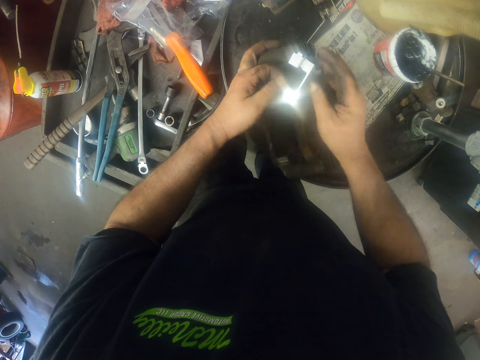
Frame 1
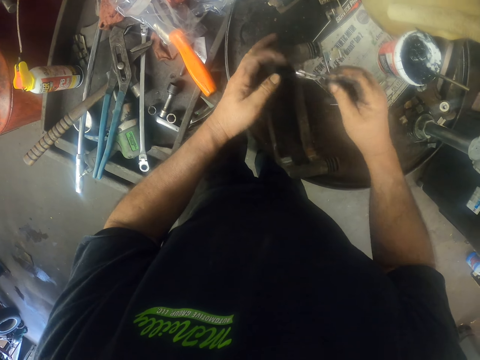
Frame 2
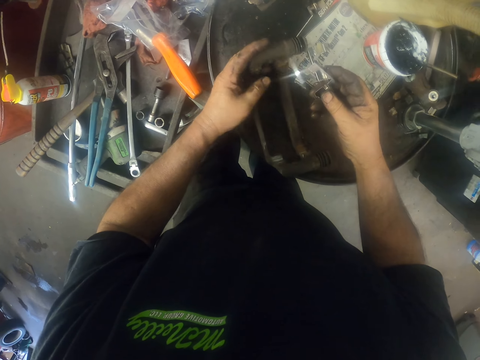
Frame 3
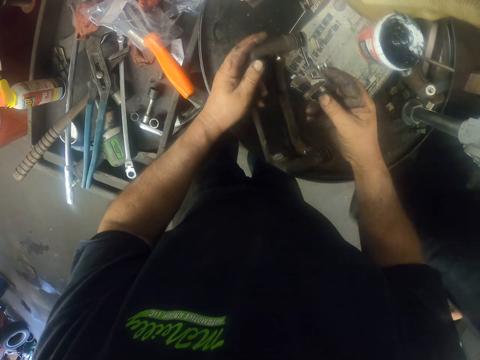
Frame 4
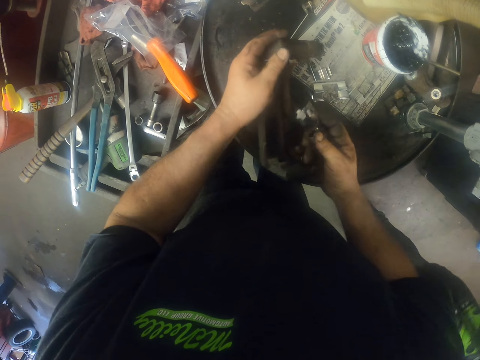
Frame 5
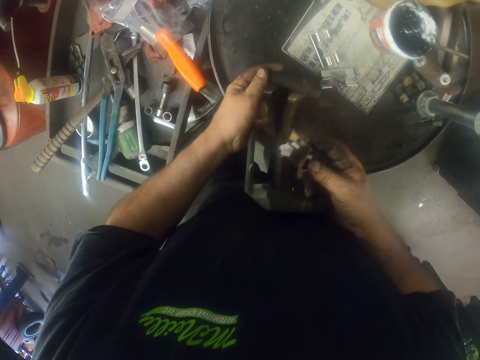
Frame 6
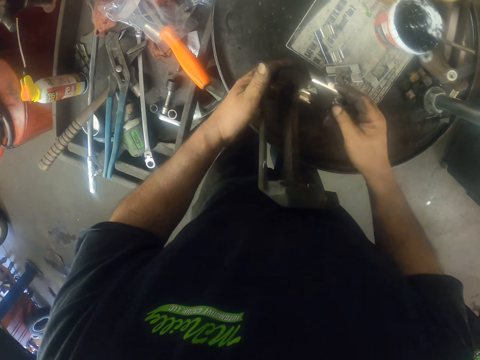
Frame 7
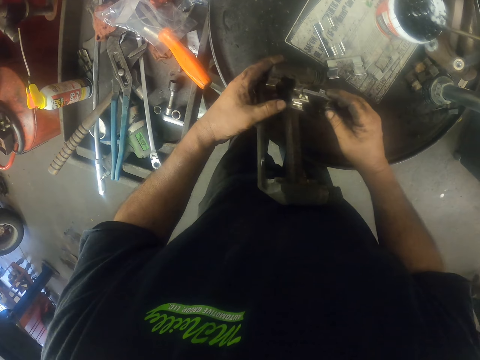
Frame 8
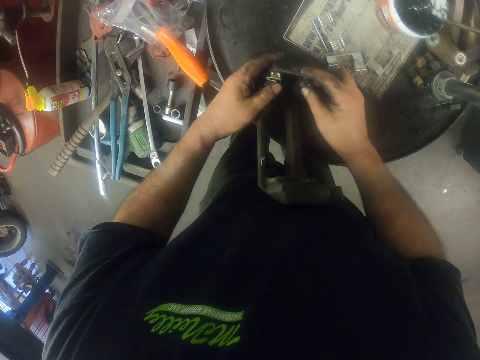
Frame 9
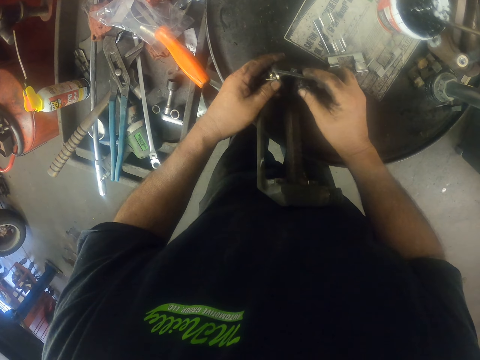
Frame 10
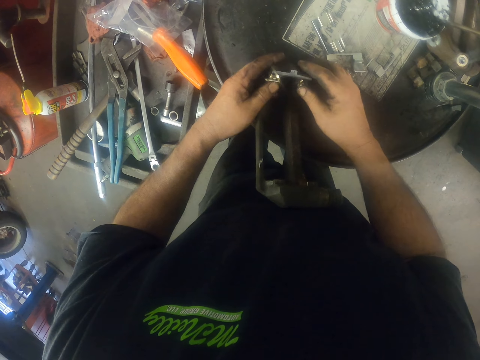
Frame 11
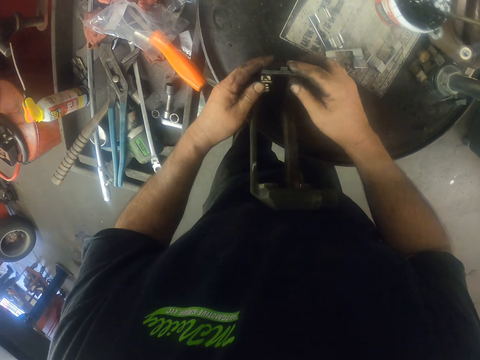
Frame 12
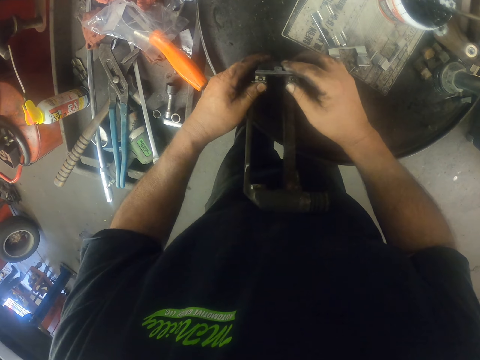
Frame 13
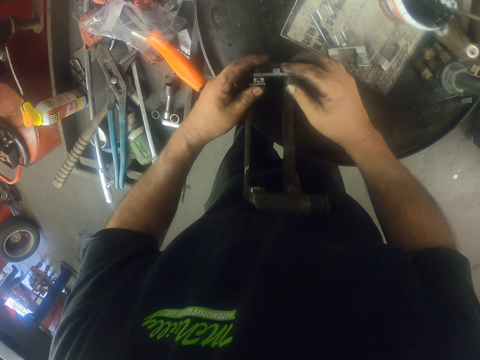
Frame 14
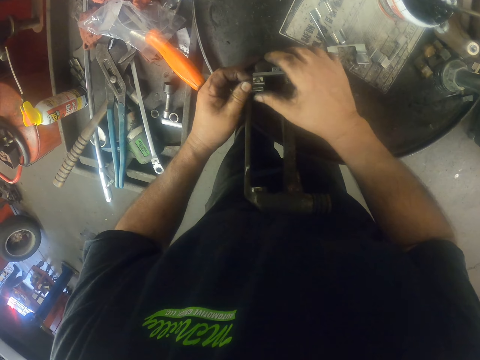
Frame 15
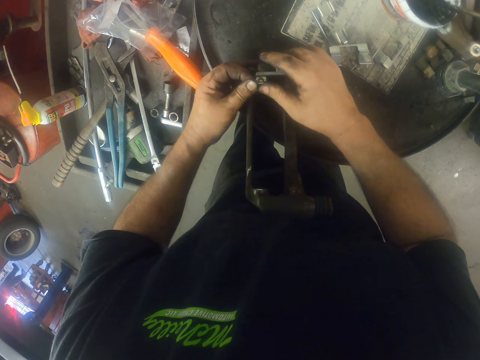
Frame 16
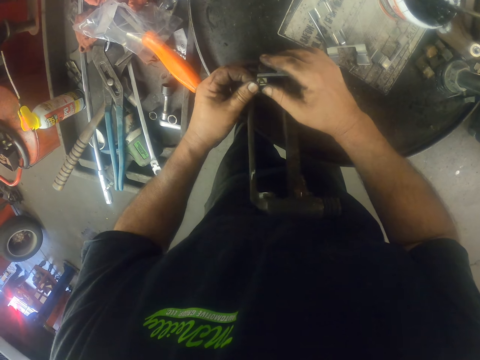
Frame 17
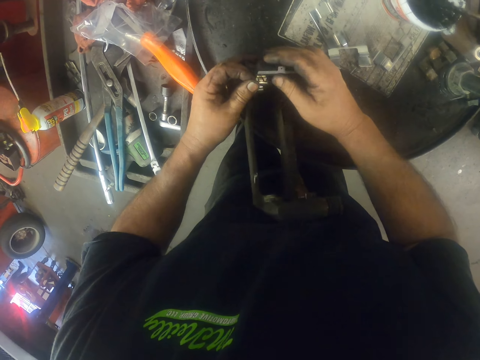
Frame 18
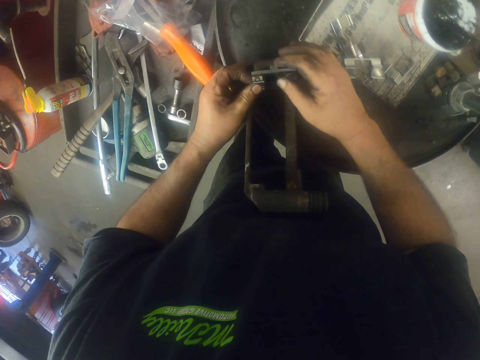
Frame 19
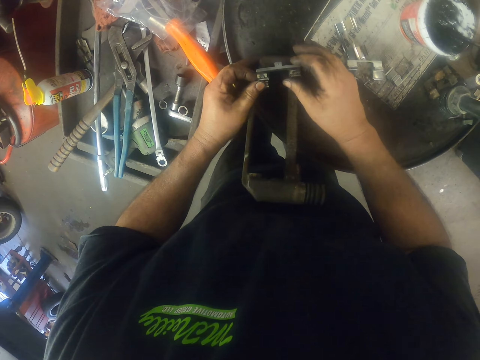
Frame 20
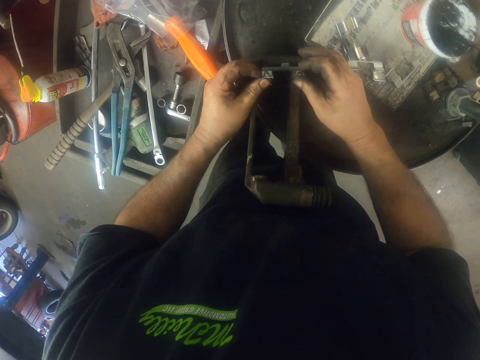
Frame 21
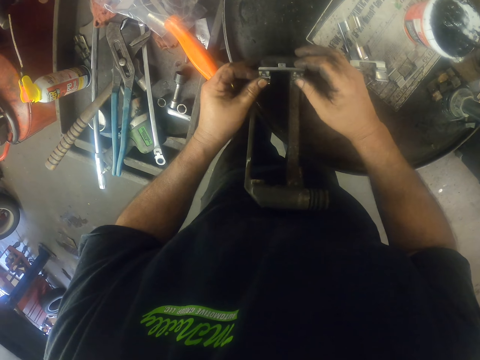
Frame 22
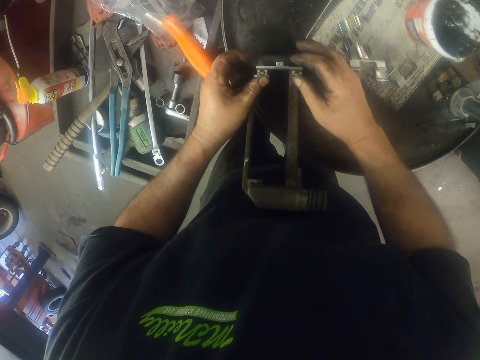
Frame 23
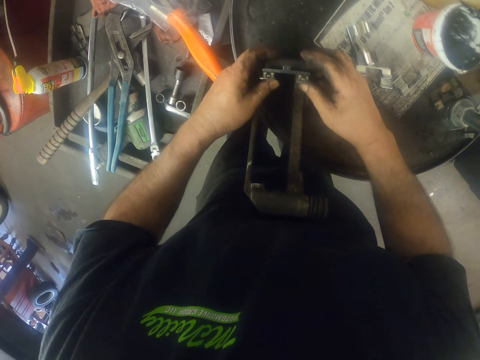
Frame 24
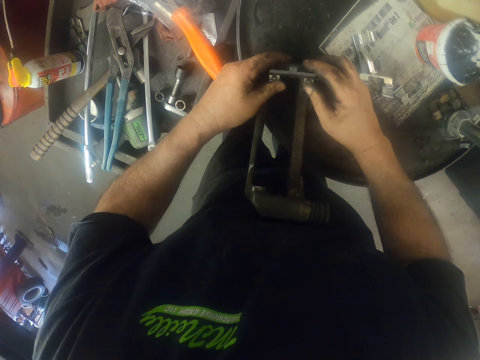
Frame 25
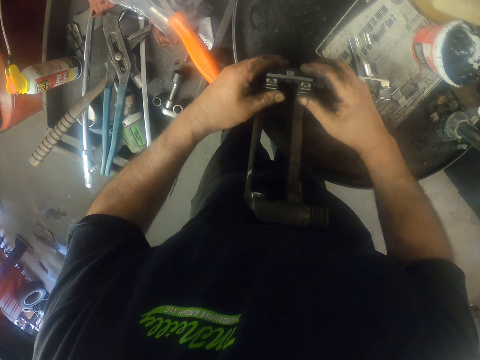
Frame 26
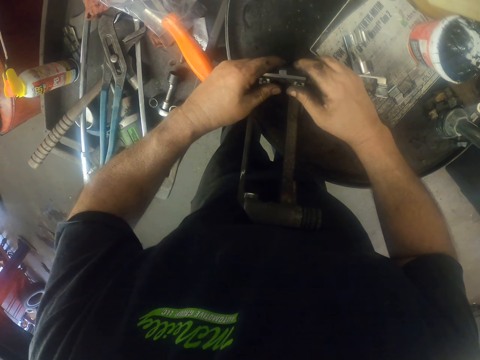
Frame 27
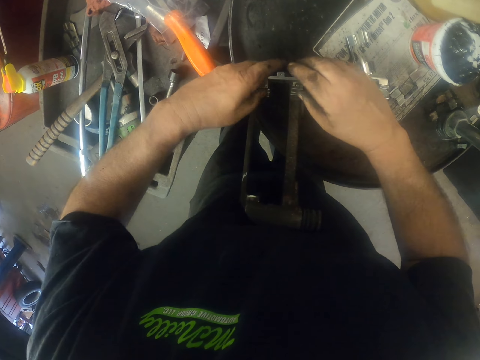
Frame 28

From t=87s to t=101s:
The camera wearer puts the pad clips on the brake caliper.

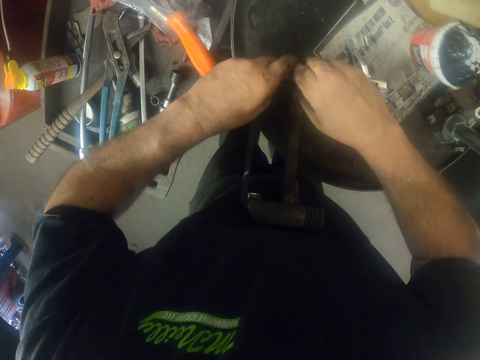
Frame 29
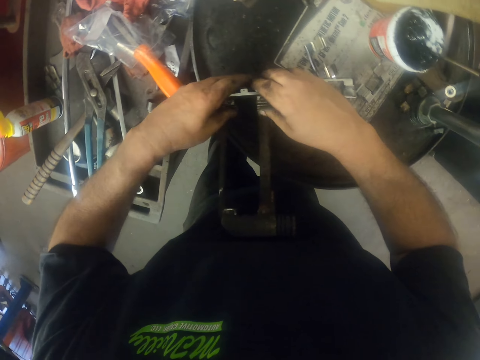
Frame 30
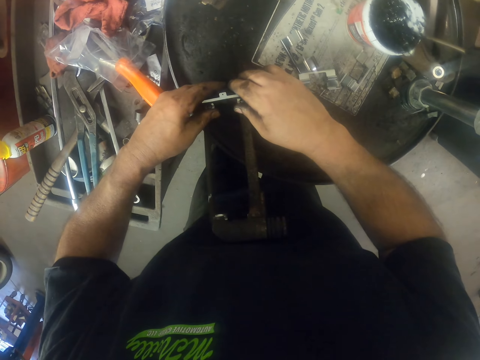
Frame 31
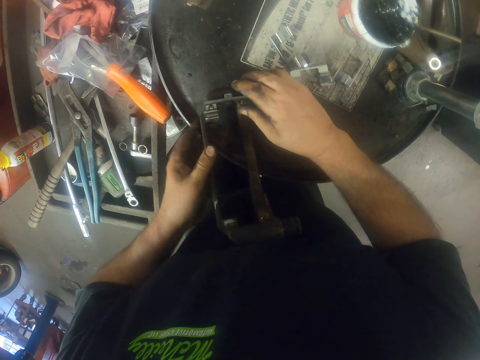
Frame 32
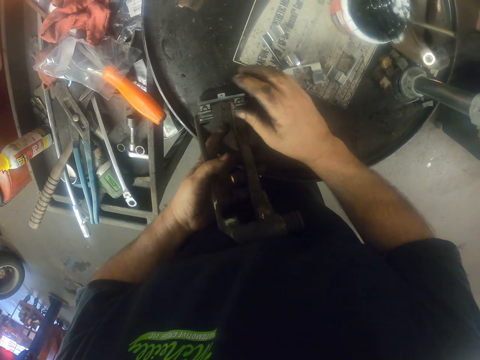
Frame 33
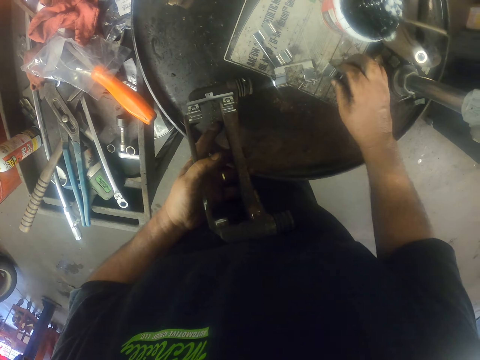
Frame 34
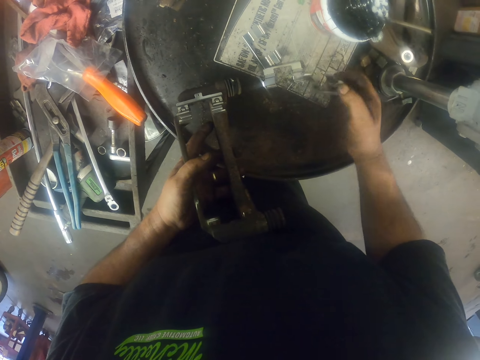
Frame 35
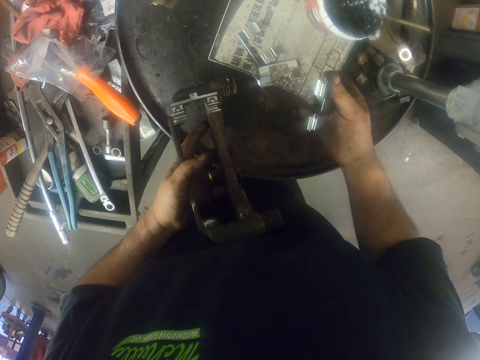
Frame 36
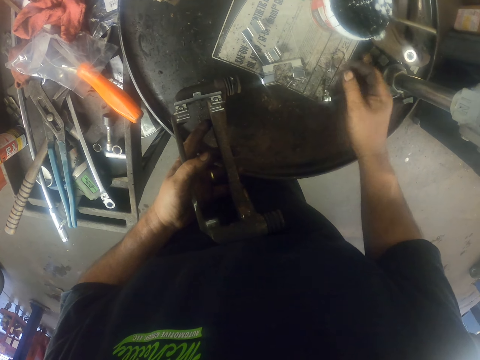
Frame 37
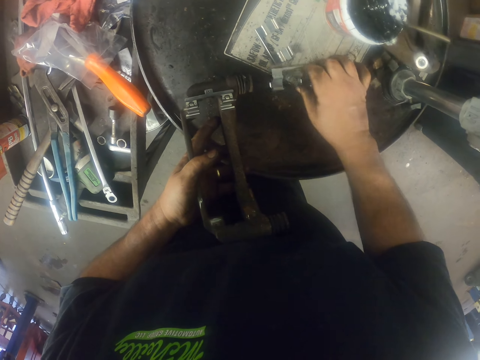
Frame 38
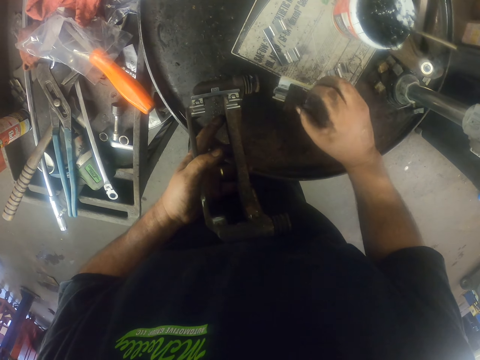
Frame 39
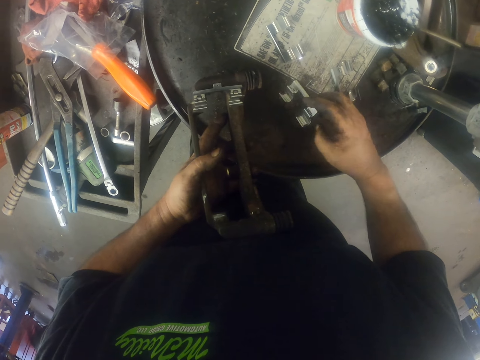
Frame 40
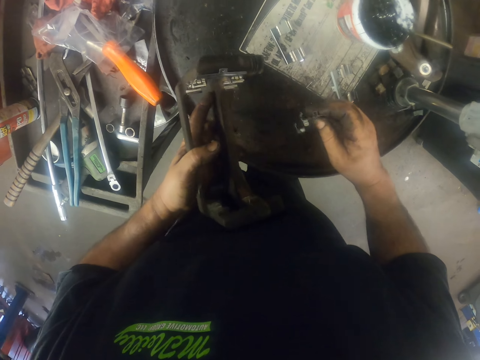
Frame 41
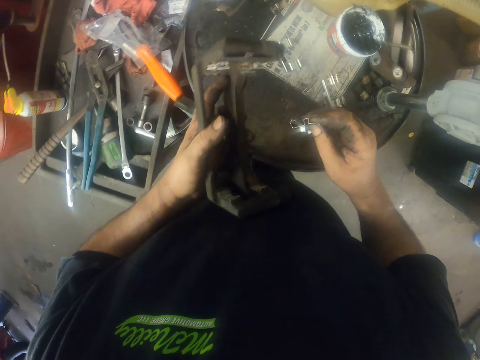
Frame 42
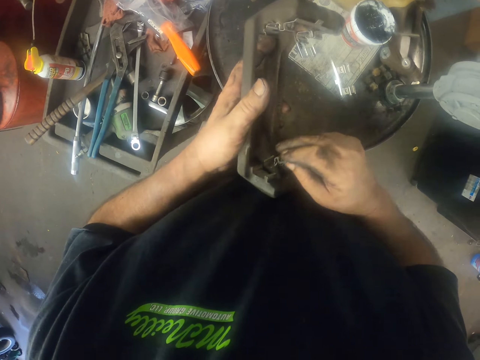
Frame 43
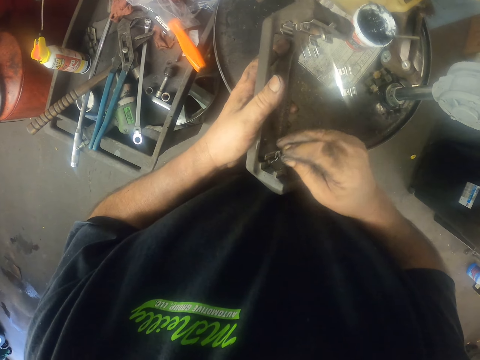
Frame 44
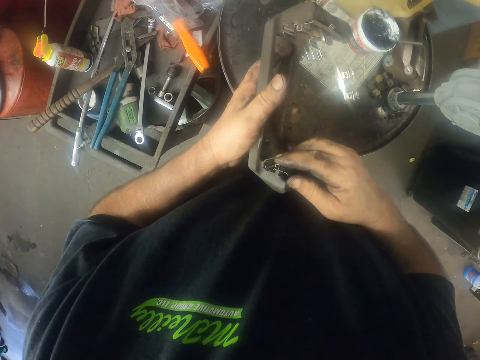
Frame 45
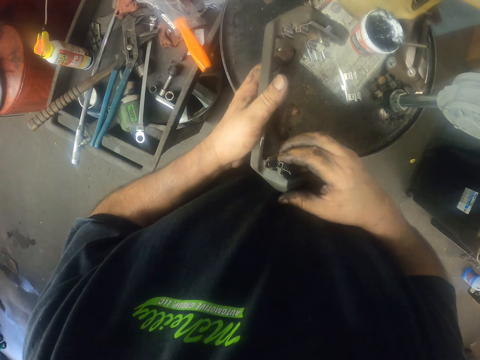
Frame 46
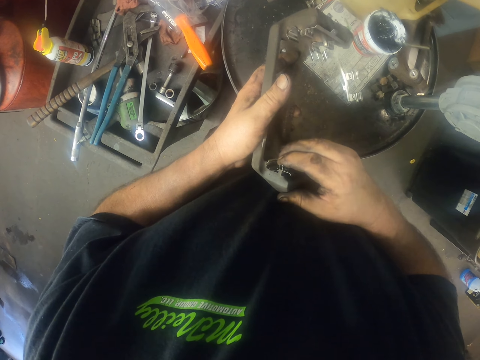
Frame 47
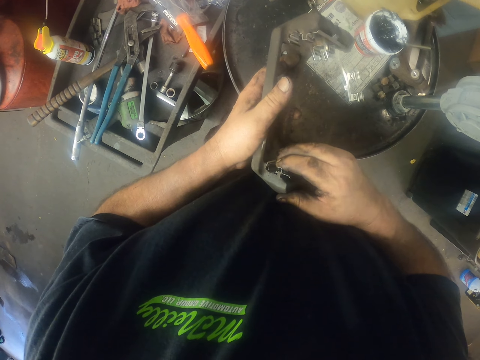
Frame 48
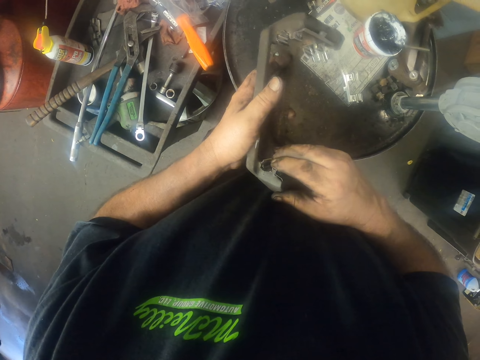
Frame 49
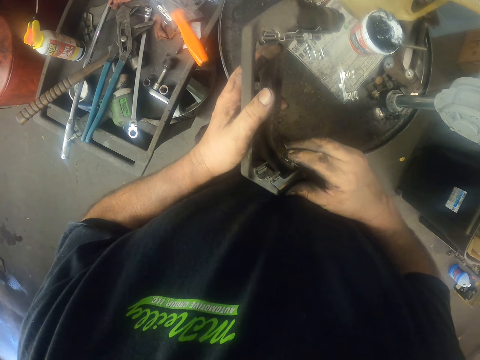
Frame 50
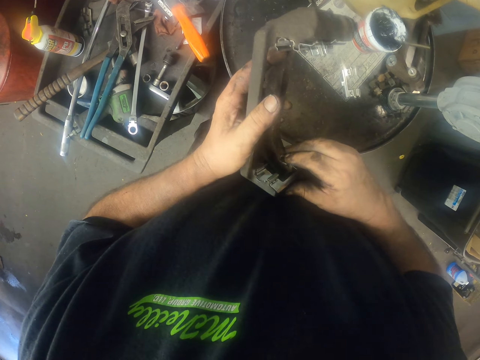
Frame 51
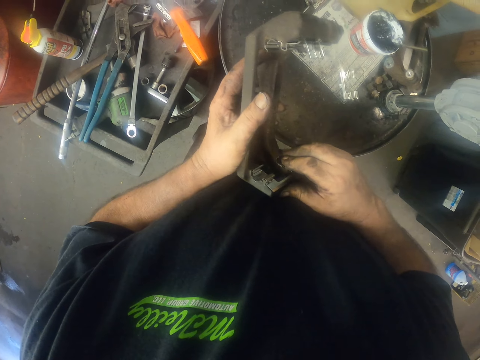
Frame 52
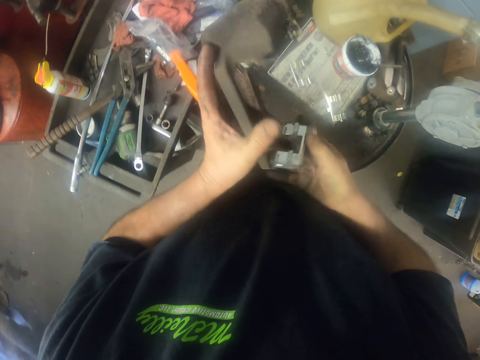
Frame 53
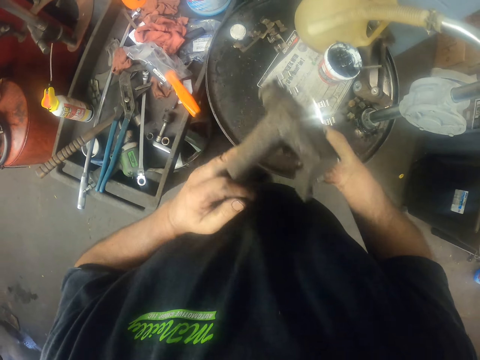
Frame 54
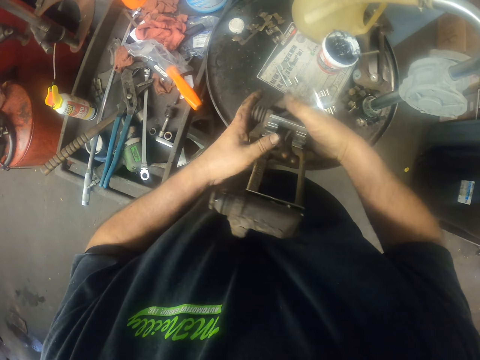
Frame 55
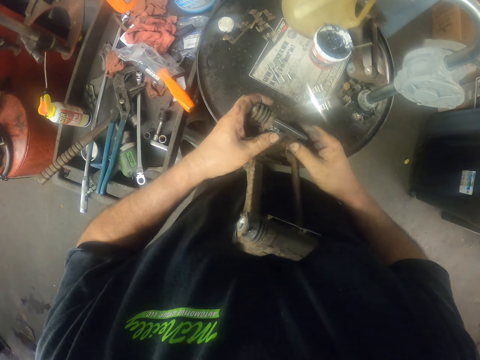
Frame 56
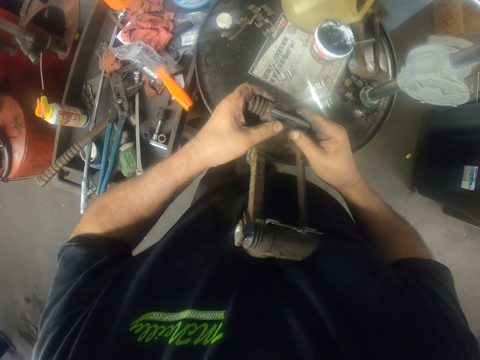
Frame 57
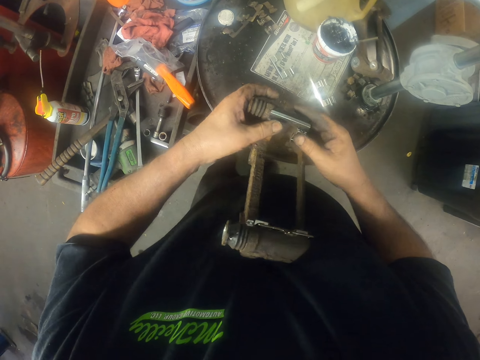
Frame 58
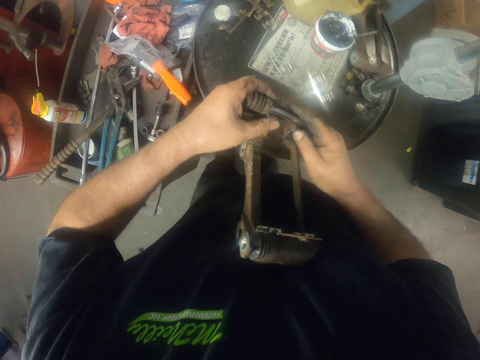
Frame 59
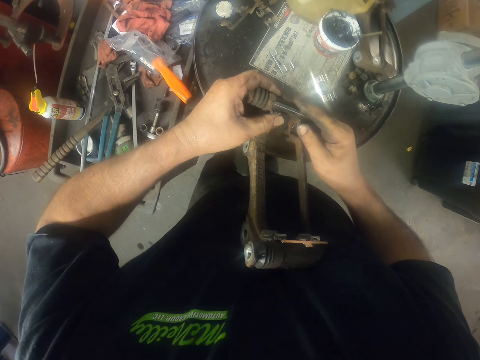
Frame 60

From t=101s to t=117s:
The camera wearer picks up a pad clip. They drop the pad clip. They pick up a pad clip. They put the pad clips on the brake caliper.
